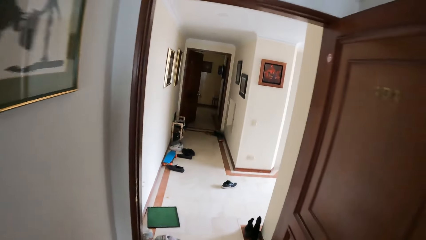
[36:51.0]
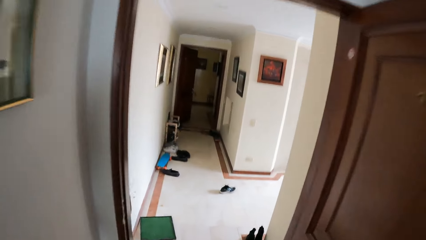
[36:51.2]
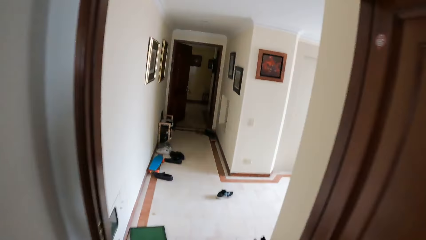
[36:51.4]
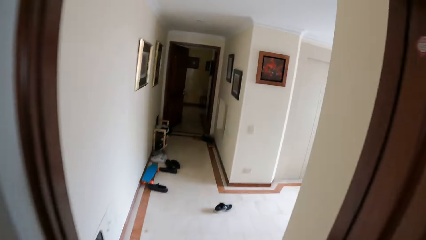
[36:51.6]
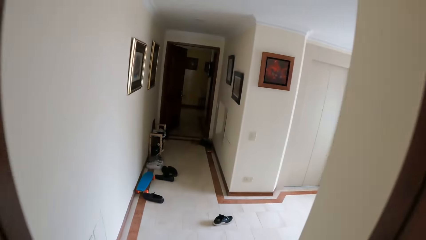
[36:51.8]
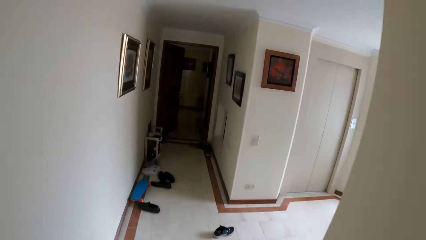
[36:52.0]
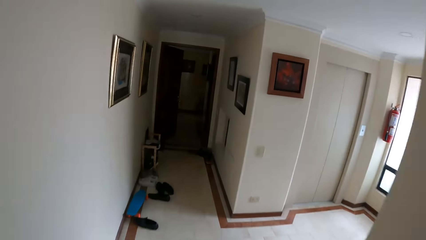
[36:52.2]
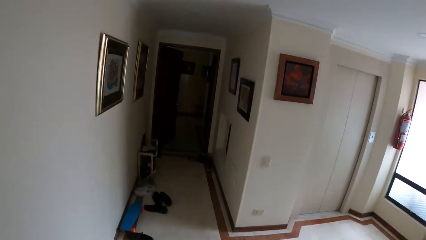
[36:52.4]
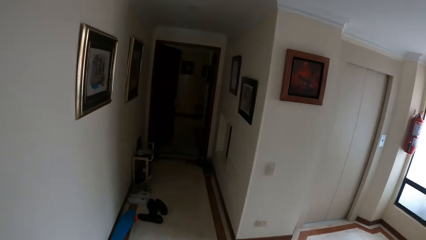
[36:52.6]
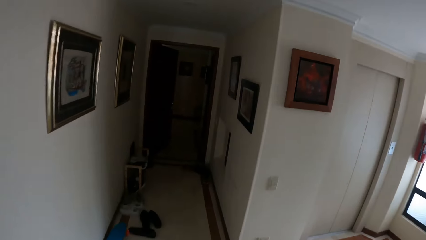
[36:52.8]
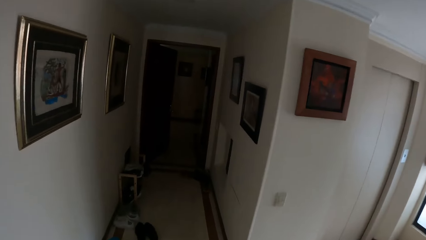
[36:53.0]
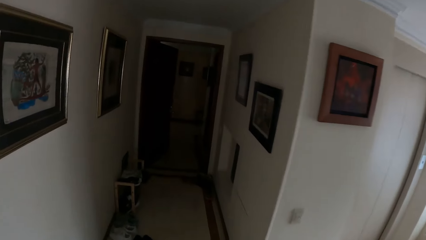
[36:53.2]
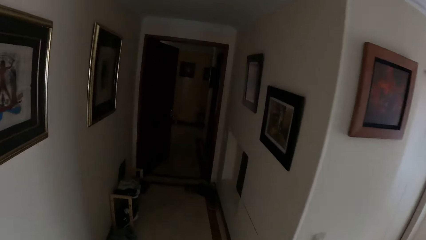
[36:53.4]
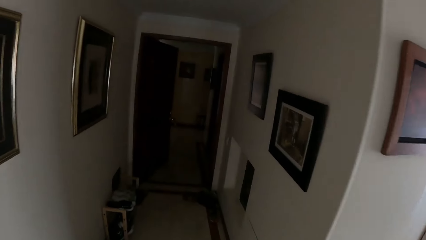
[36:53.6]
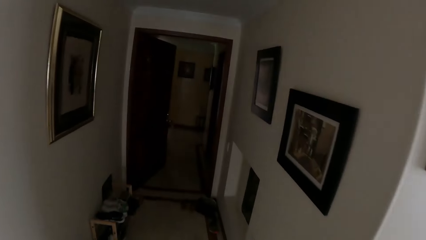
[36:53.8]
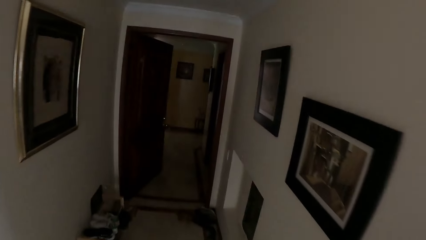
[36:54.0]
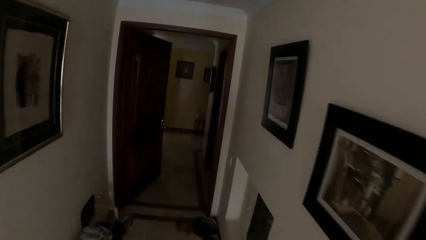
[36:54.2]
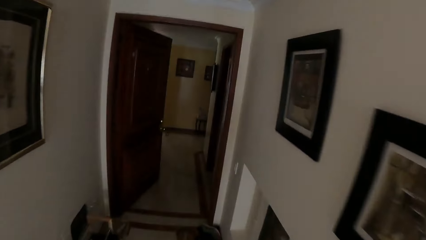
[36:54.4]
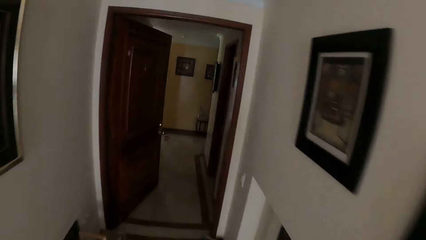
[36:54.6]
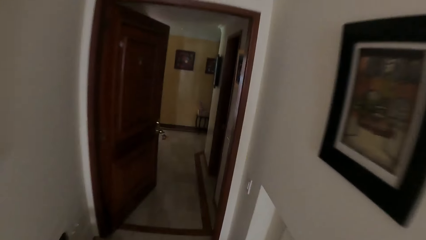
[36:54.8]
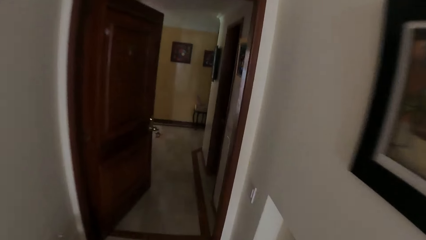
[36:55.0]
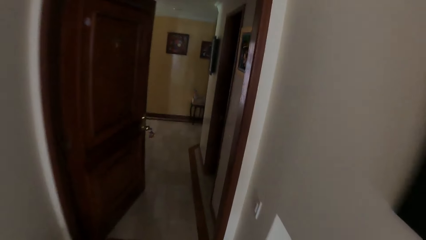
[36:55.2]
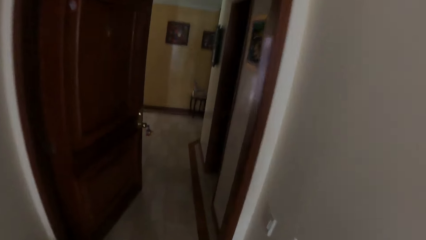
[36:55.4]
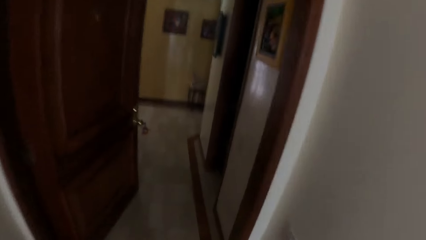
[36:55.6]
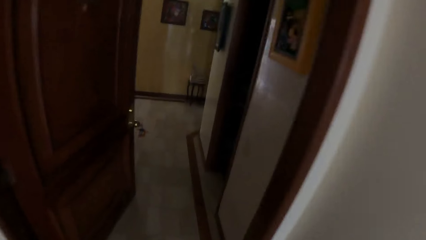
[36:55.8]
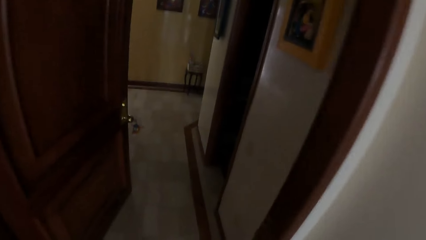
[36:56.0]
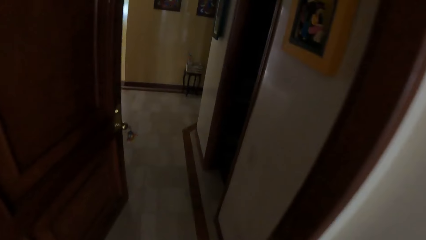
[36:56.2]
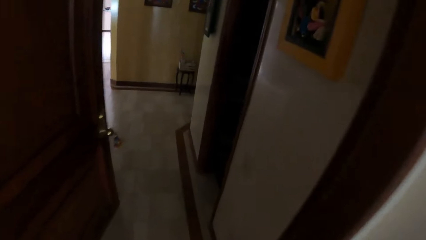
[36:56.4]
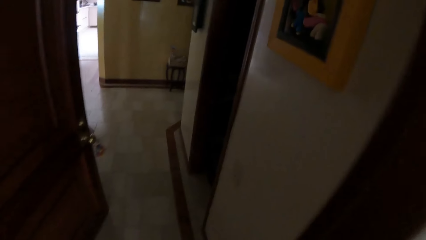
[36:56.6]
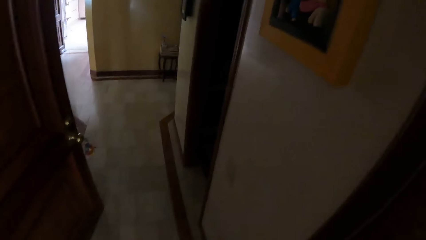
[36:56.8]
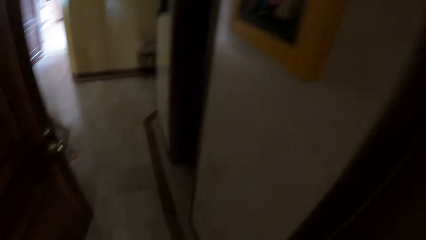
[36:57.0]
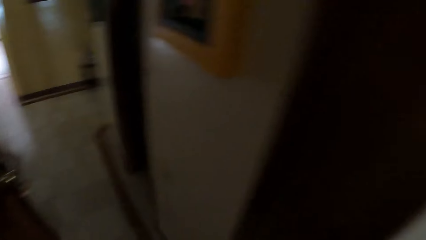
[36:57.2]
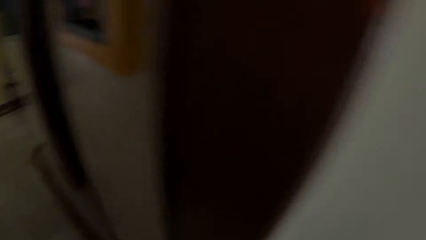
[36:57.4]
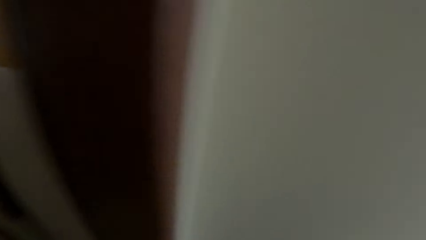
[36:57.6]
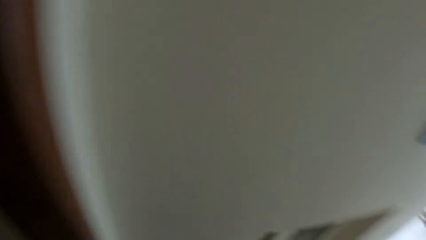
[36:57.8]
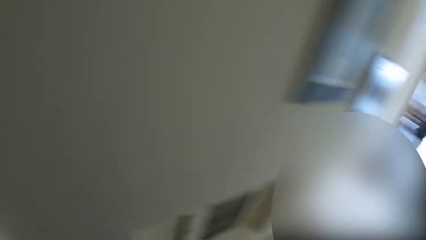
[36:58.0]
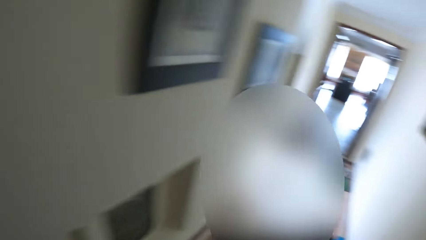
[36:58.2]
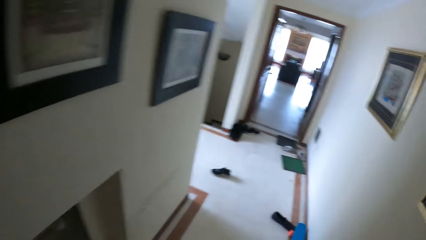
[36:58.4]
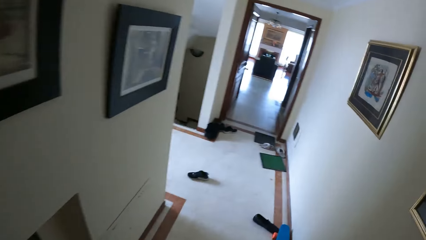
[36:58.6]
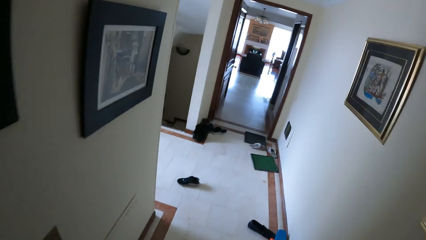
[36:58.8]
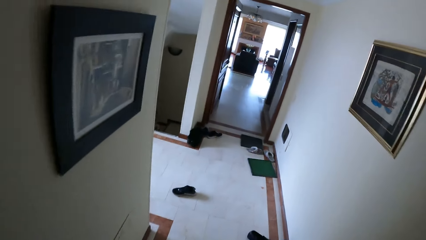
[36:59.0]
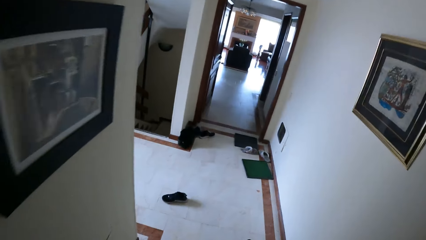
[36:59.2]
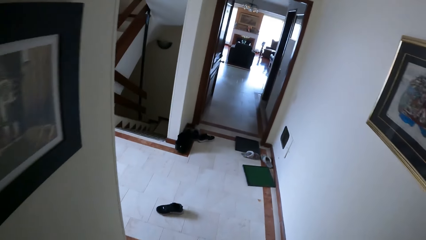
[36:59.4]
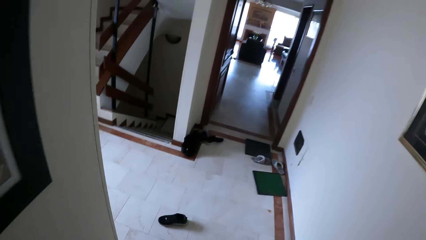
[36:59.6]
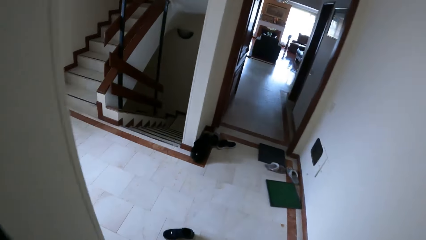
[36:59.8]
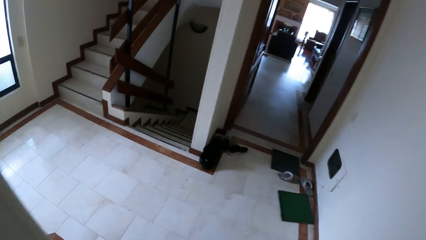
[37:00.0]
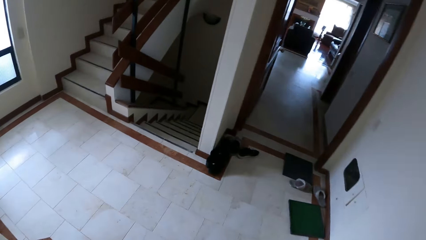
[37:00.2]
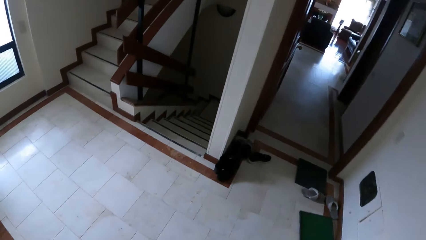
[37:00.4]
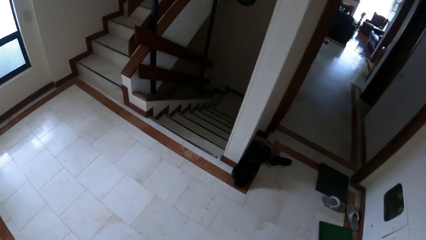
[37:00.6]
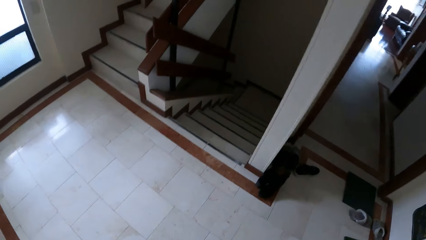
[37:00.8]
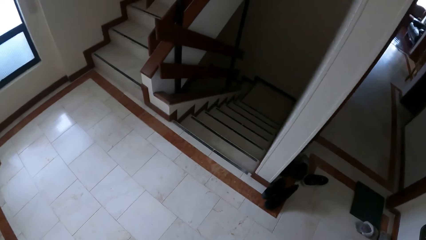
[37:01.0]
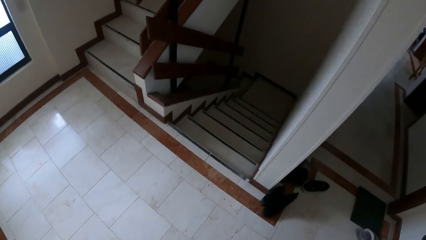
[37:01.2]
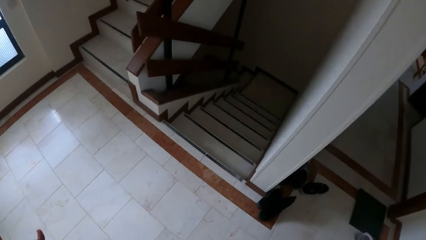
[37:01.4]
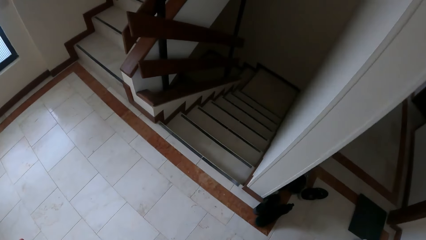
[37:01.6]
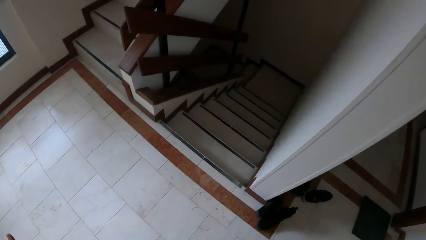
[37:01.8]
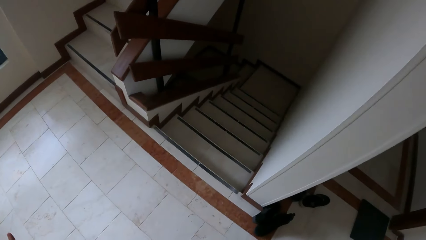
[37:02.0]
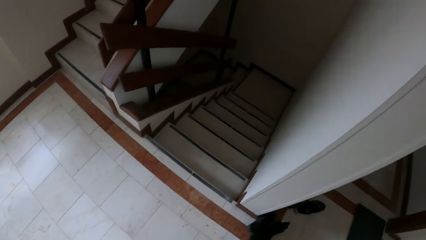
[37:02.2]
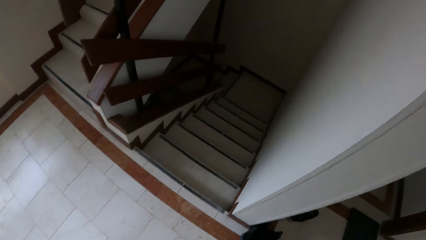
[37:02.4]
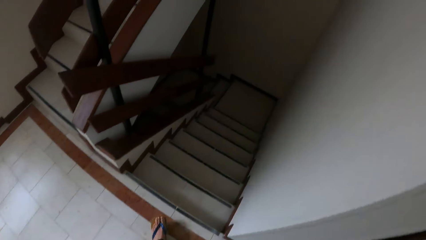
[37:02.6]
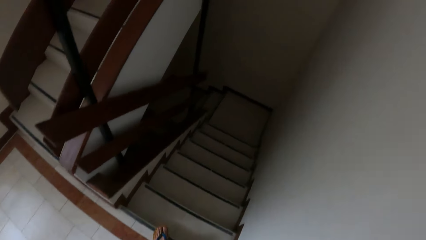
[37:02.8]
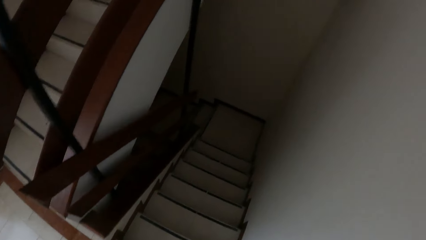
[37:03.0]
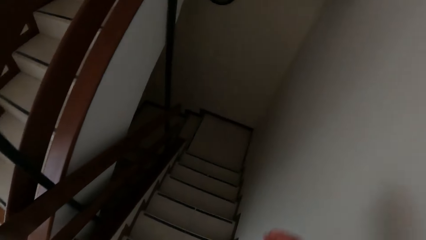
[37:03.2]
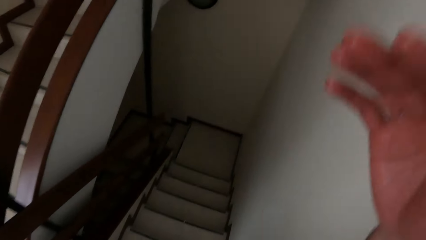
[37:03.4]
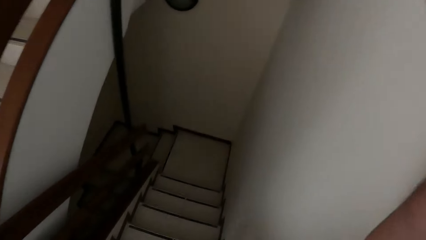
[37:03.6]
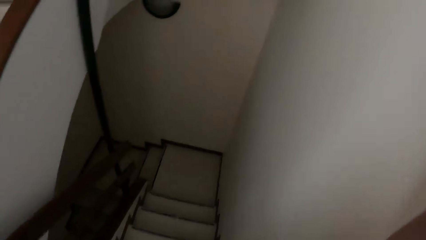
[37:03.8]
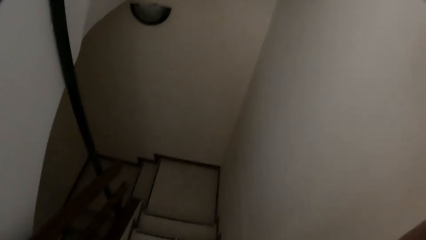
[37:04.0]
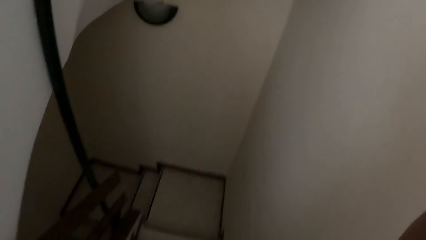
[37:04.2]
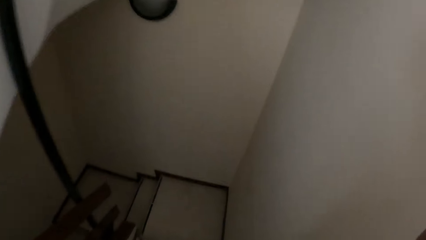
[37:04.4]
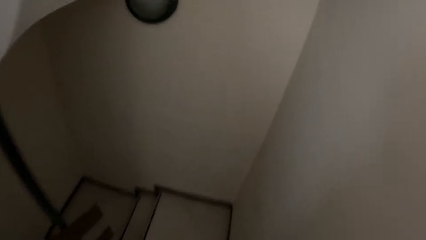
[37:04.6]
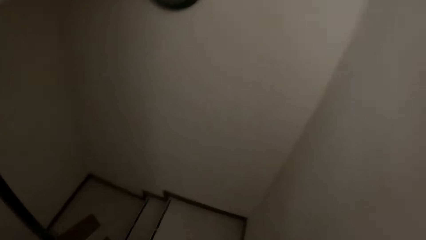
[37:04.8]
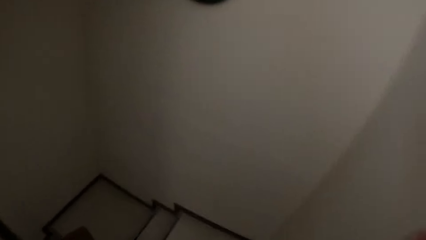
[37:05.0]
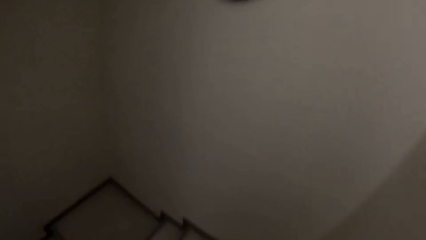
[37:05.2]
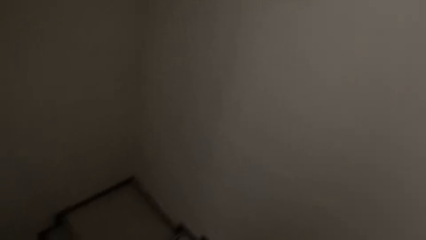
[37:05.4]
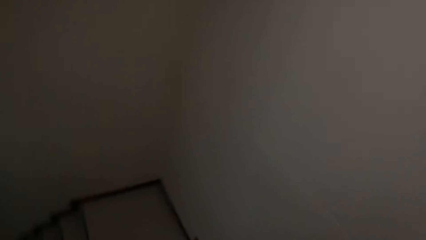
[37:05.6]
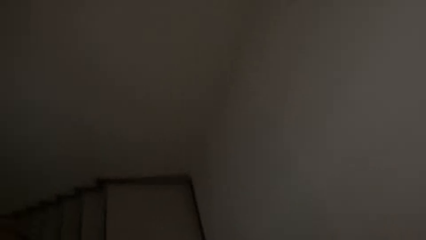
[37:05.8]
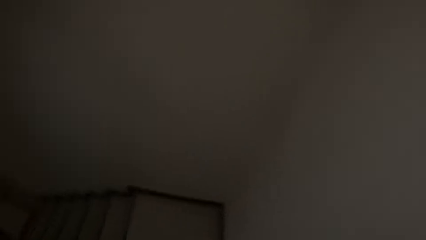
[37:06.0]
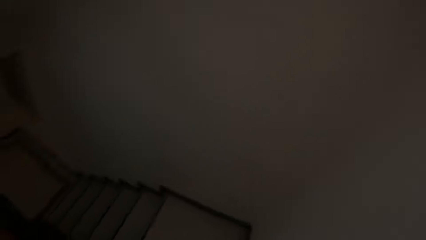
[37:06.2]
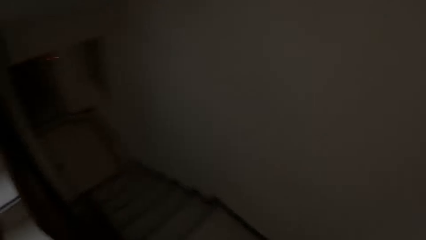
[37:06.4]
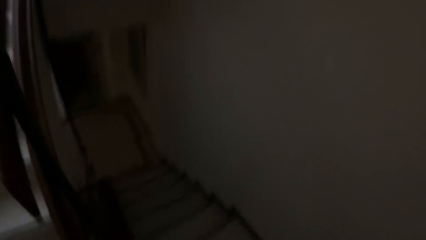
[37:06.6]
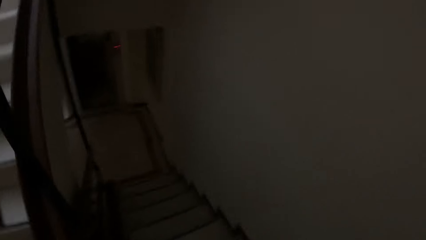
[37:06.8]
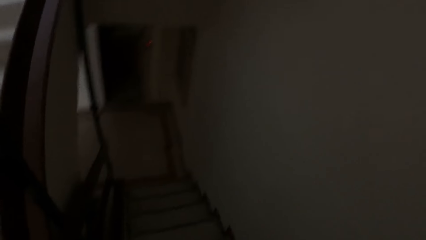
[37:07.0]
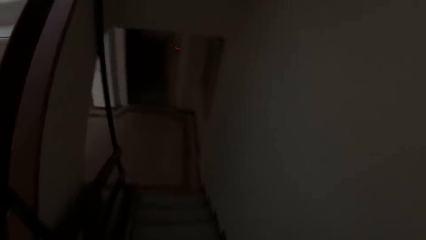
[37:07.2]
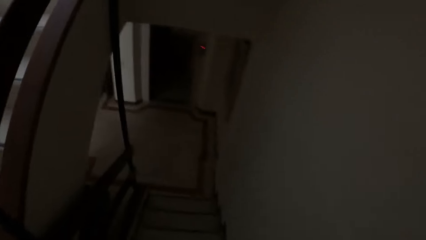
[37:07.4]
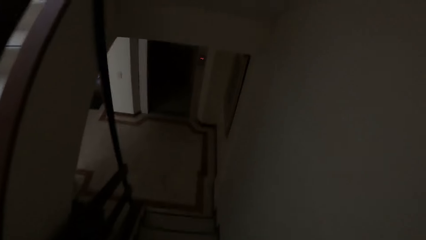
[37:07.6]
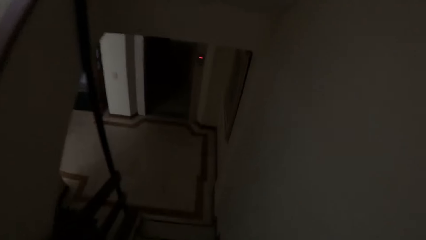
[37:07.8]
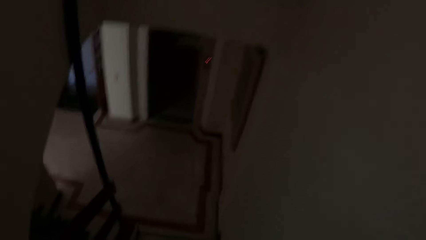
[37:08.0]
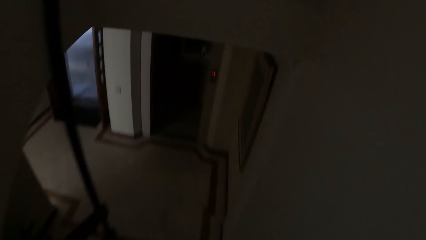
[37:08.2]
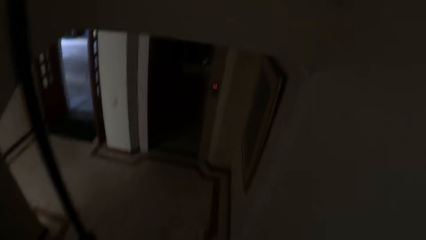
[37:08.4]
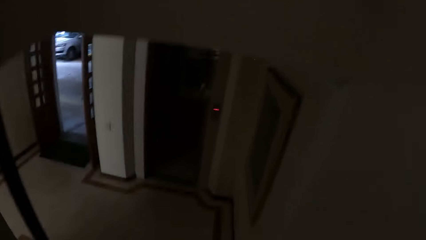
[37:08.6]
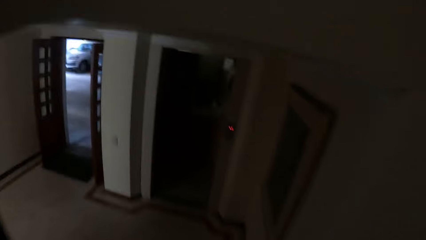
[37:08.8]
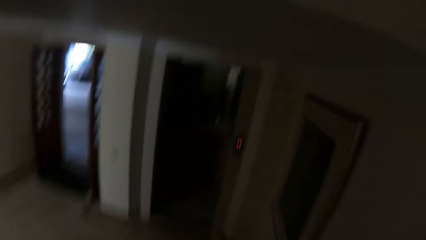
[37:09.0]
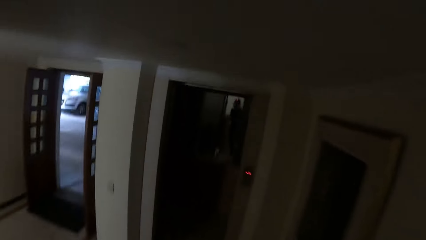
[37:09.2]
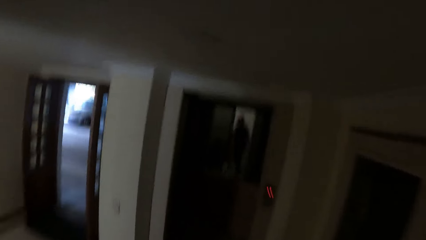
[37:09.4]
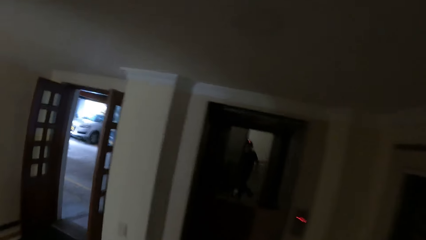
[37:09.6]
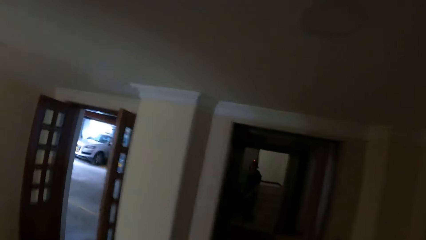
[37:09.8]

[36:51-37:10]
The camera wearer walks down the stairs. He touches his face with his right hand.
